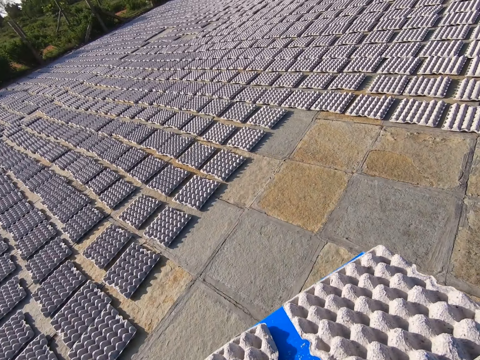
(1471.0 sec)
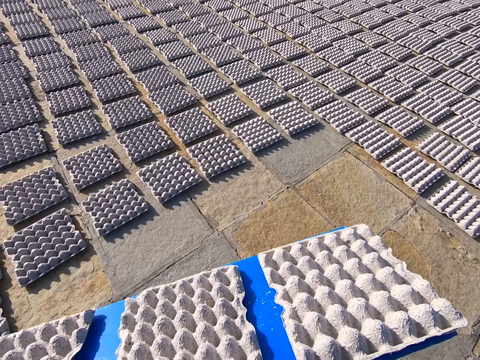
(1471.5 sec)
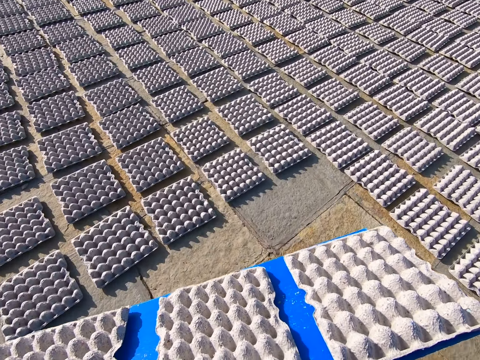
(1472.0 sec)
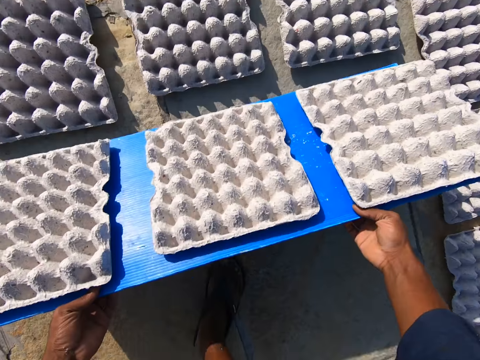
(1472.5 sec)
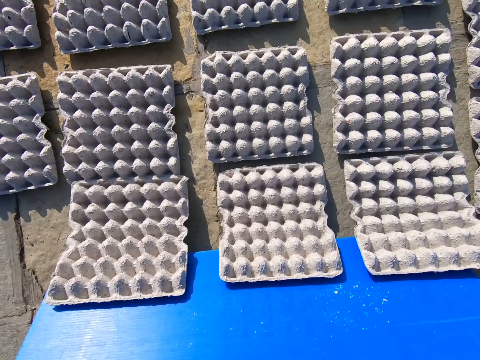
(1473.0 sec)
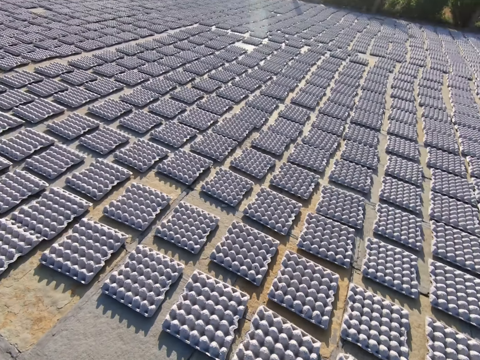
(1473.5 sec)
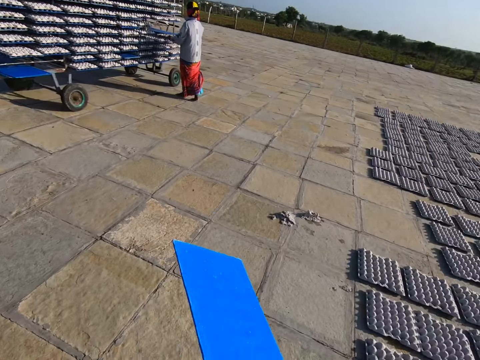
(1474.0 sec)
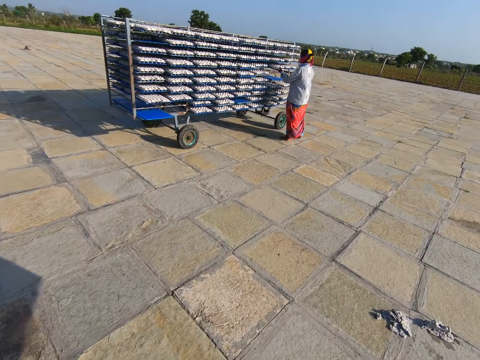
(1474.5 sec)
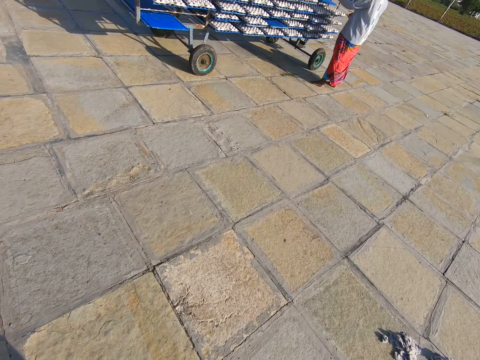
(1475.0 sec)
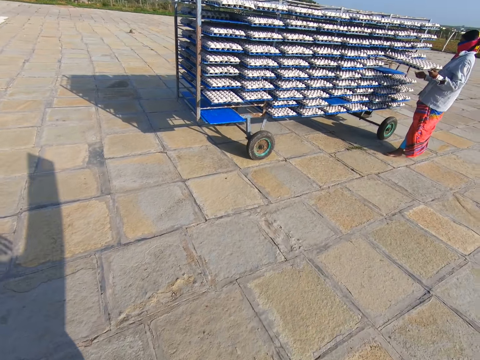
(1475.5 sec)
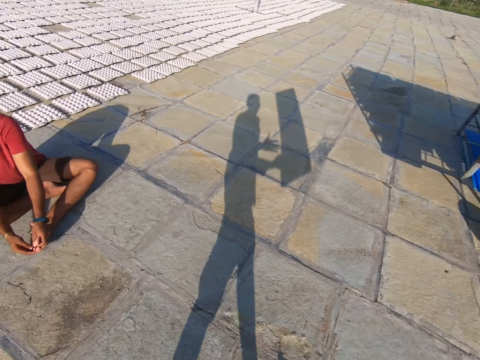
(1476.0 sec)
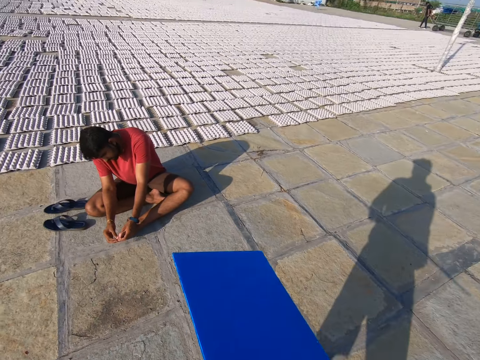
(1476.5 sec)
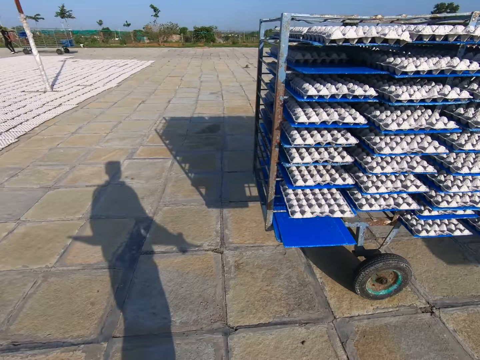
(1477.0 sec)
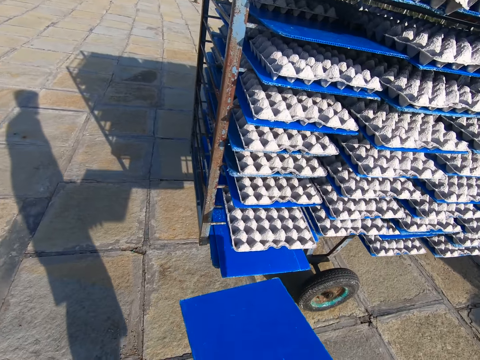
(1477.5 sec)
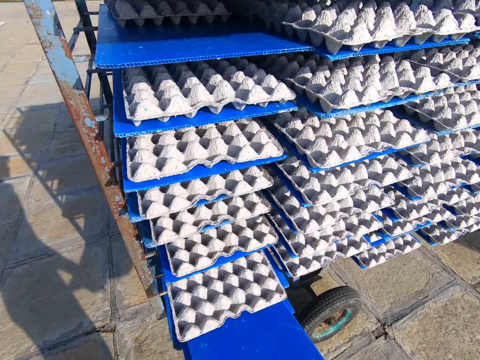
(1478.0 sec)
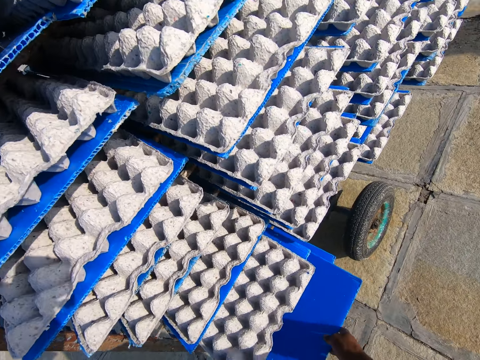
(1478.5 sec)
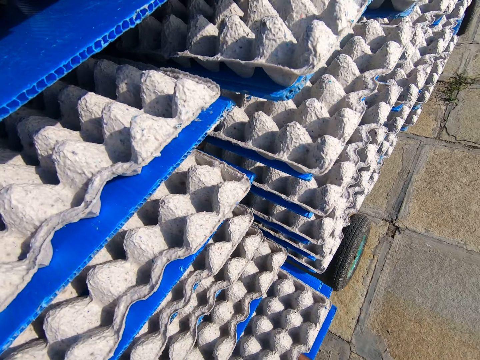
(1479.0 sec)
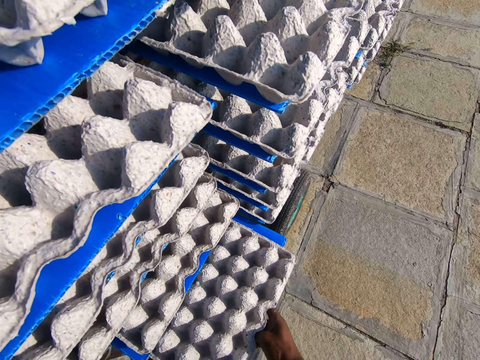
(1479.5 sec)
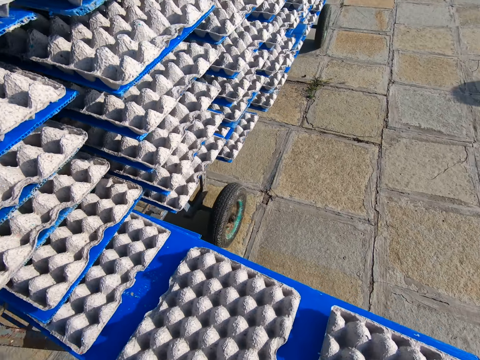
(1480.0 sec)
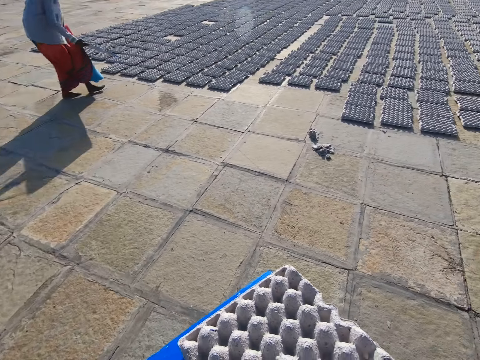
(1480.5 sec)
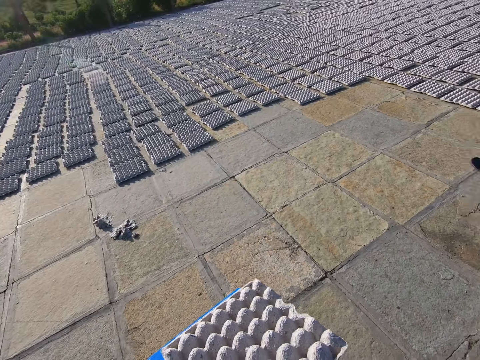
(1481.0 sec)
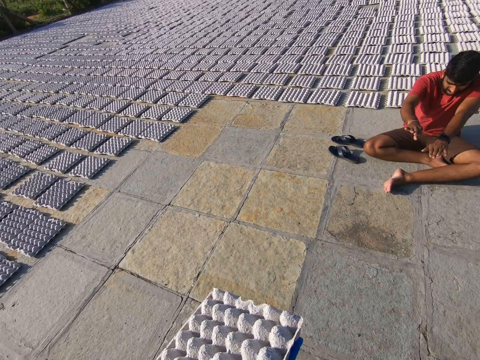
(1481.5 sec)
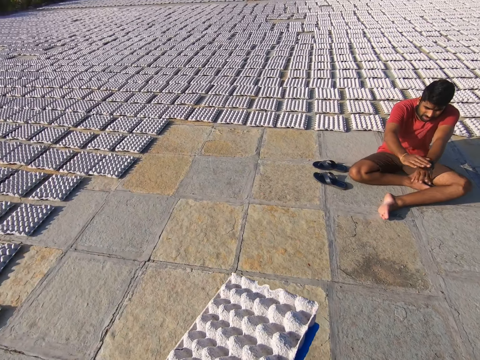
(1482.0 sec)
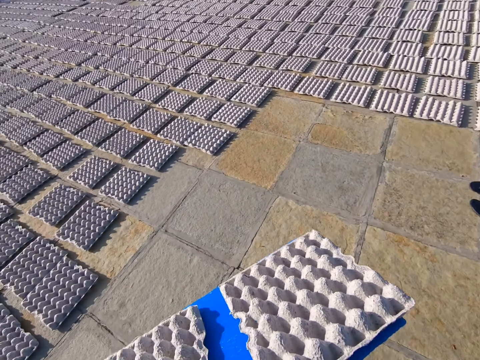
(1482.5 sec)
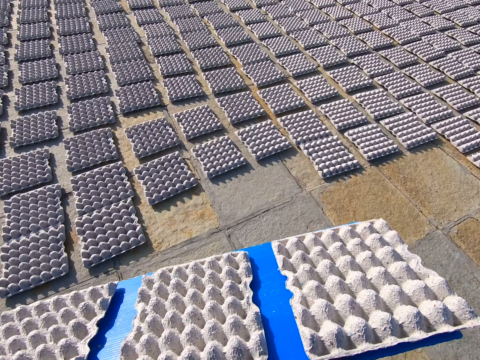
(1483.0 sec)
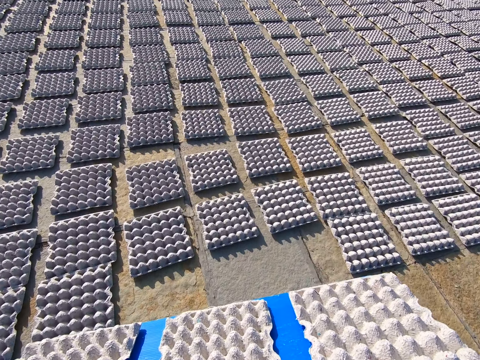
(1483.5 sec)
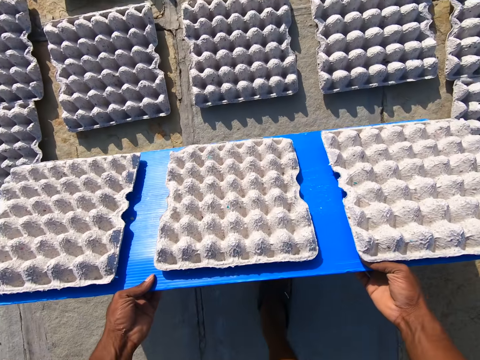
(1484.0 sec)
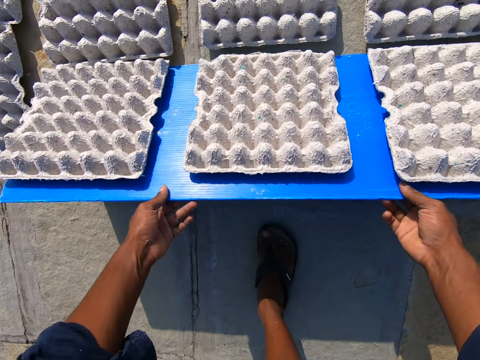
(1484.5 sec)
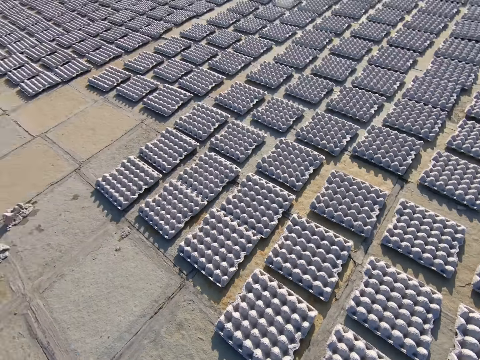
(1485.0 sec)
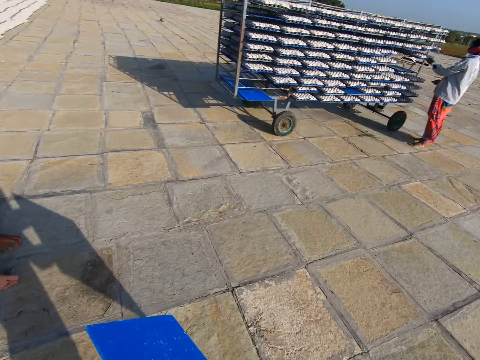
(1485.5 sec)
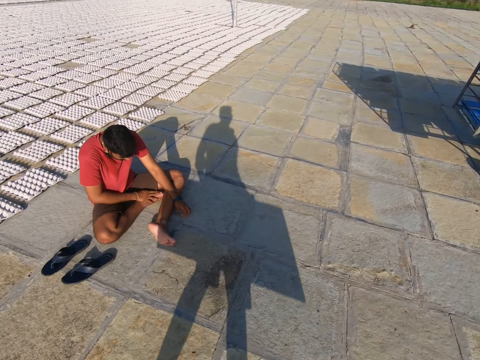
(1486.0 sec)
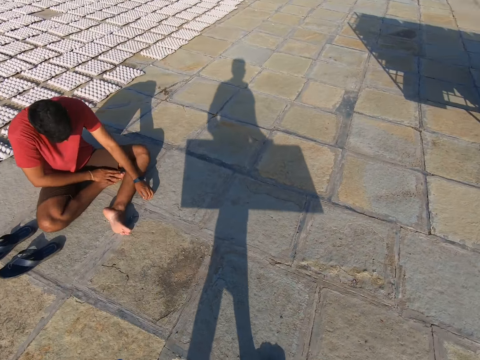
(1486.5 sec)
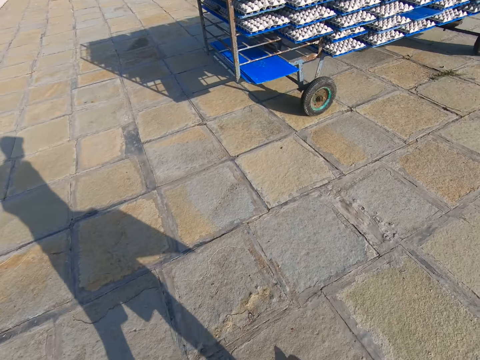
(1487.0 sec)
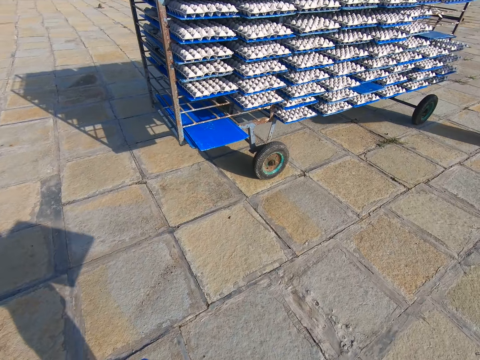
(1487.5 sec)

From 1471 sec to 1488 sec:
The camera wearer drops some egg trays on the floor from the plastic sheet with both hands. He interacts with a man. A woman pulls a plastic sheet from the rack with both hands. The camera wearer walks toward the rack on the floor with the tray. He puts the plastic sheet on the rack on the floor with his right hand. He pushes the tray. He pulls the plastic sheet from the rack on the floor with his right hand. He holds the plastic sheet with both hands. The man interacts with the camera wearer. The camera wearer walks with the tray. The man hits his left hand with his right hand. The camera wearer drops the egg trays on the floor from the plastic sheet with both hands. The woman touches the plastic sheet from the rack with her left hand. The camera wearer walks toward the rack on the floor with the tray.

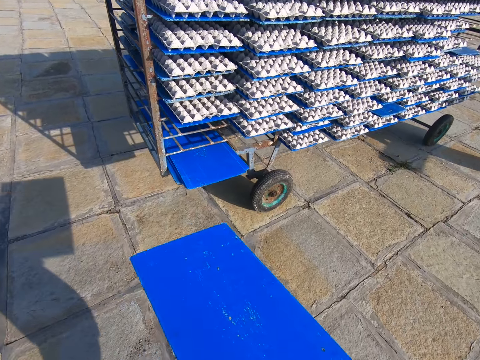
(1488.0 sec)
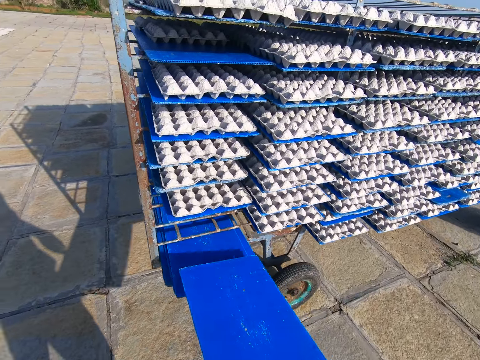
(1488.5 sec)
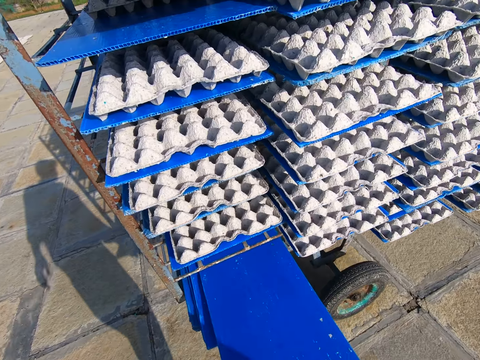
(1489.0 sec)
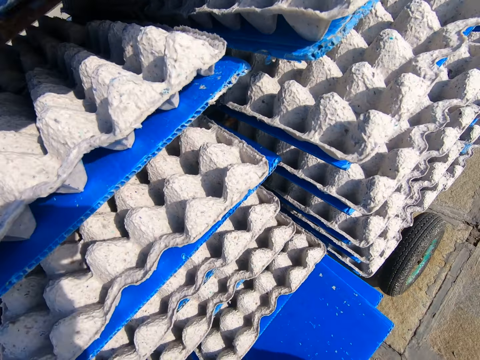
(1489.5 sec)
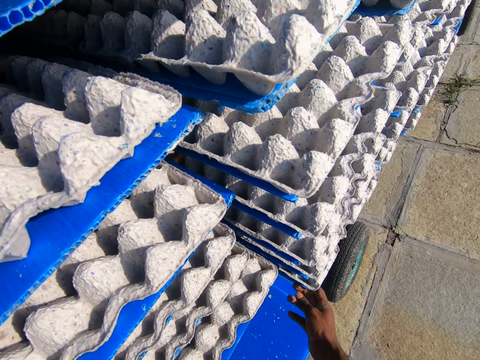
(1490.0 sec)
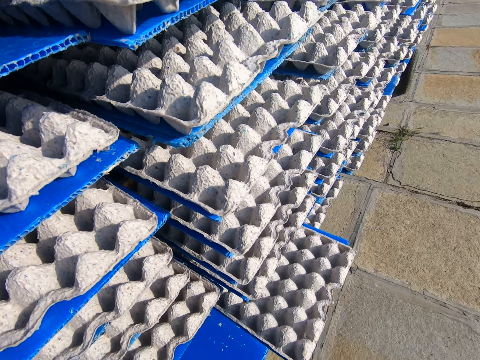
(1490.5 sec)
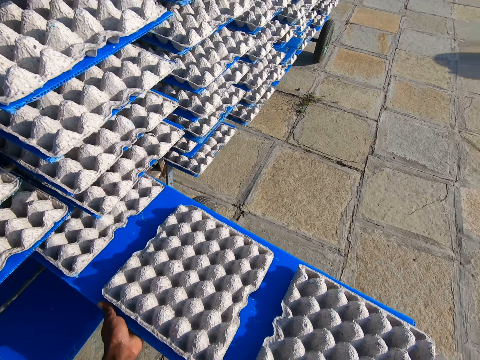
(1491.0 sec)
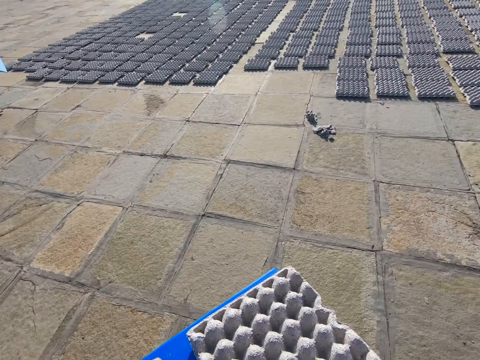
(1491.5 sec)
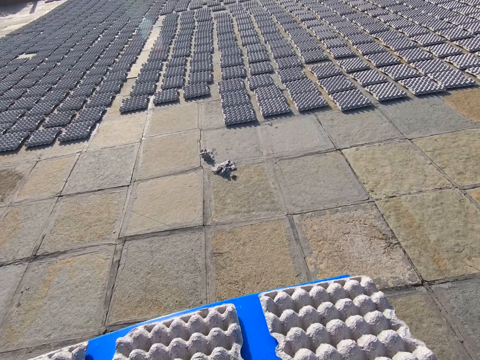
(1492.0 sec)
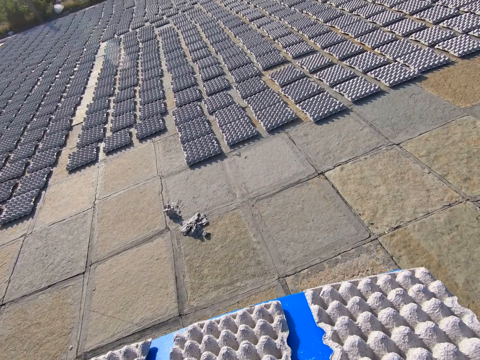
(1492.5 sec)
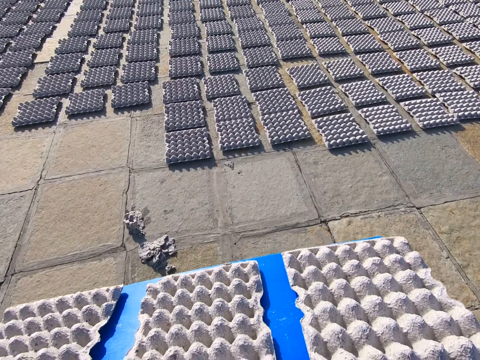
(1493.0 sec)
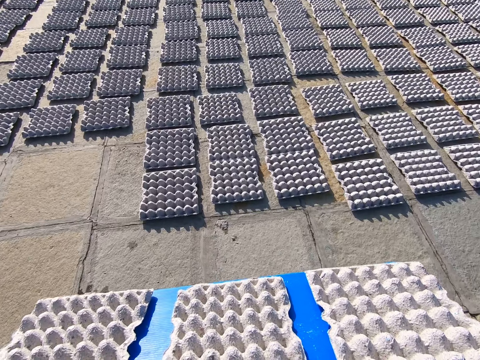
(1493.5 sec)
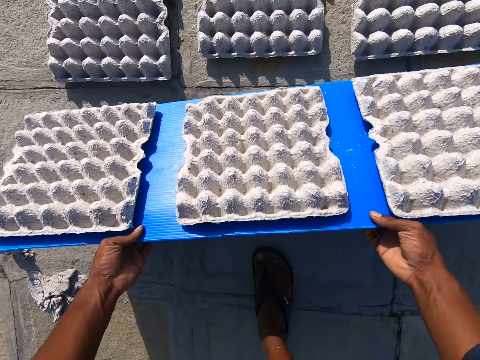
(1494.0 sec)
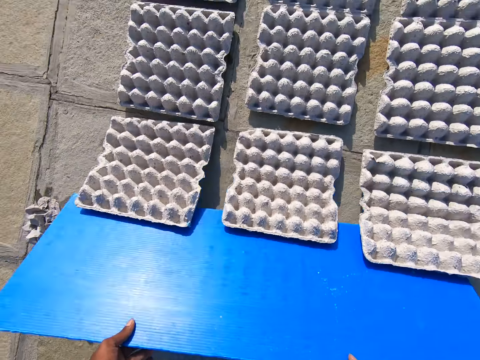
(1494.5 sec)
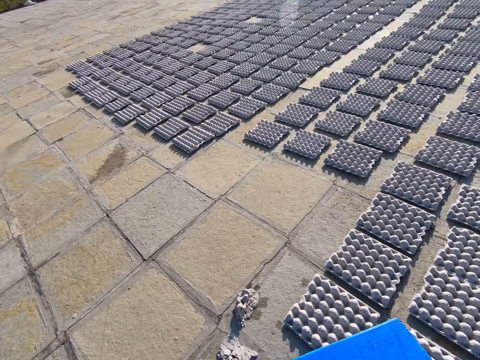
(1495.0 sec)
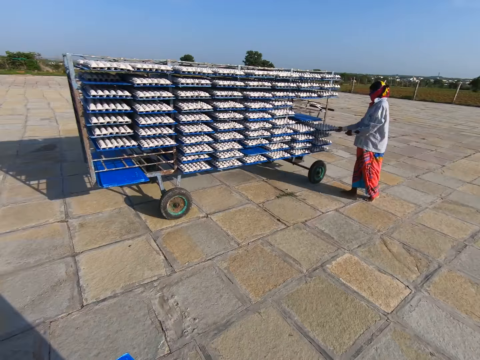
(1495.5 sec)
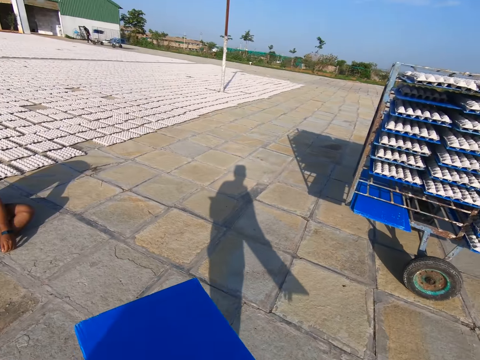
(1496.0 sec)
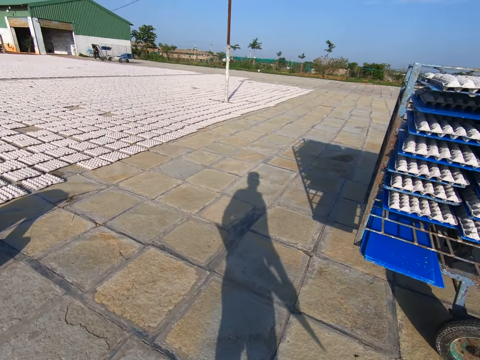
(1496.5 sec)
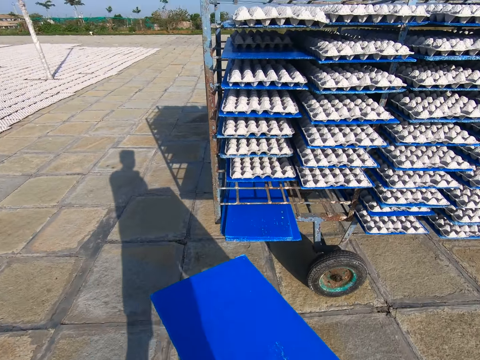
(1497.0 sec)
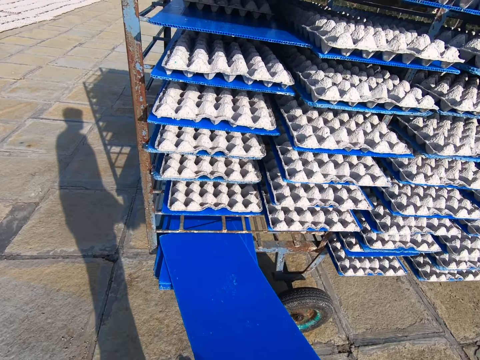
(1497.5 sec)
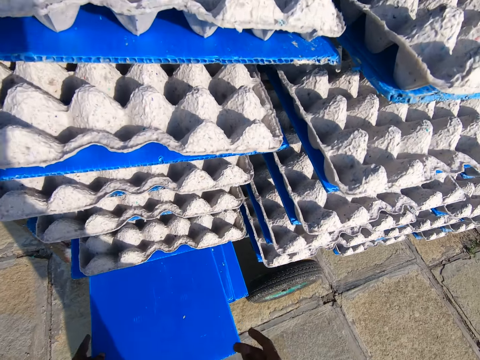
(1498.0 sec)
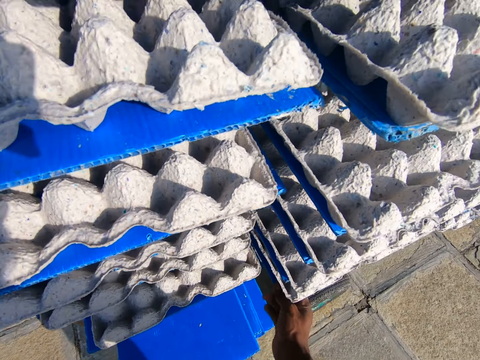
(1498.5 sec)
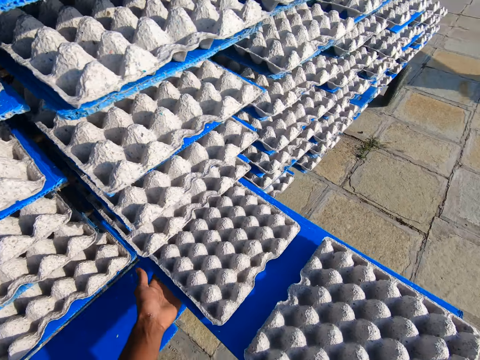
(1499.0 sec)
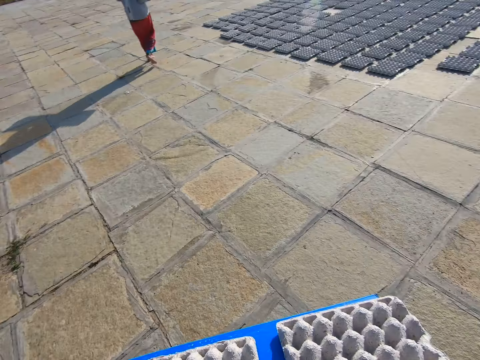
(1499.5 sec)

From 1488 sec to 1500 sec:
The camera wearer puts the plastic sheet or tray on the rack on the floor with his right hand. He pushes the tray. He pulls the plastic sheet from the rack on the floor with his right hand and holds the plastic sheet with both hands. He walks with the tray towards some egg trays on the floor. He drops the egg trays on the floor from the plastic sheet with both hands. He pulls the tray. The woman pulls a plastic sheet from the rack with her right hand. The camera wearer walks with the tray toward the rack on the floor. He puts the plastic sheet on the rack on the floor with both hands. He pushes the tray. He pulls the plastic sheet from the rack on the floor with his right hand and holds the plastic sheet with both hands.
